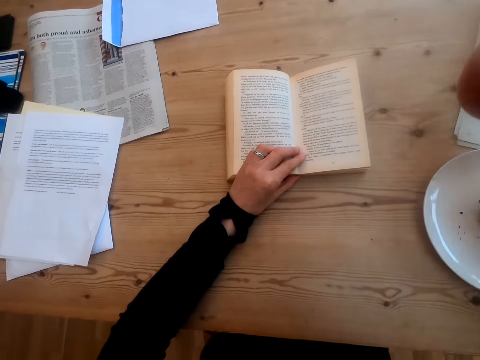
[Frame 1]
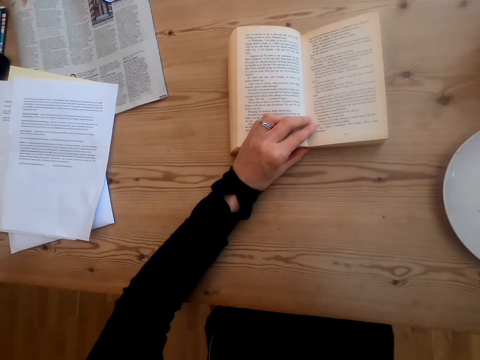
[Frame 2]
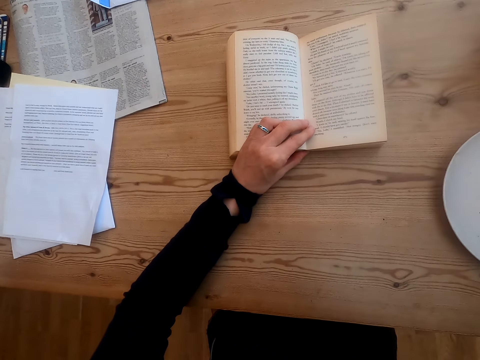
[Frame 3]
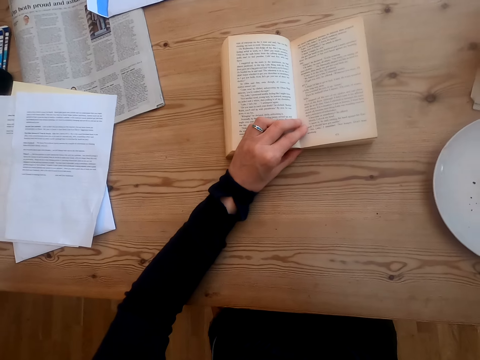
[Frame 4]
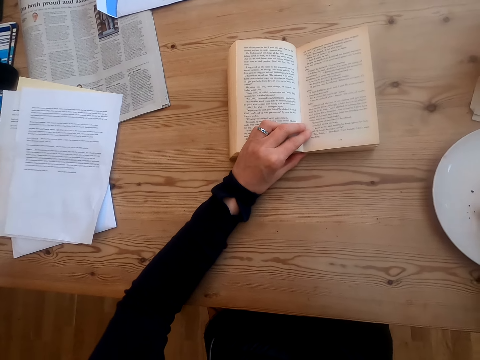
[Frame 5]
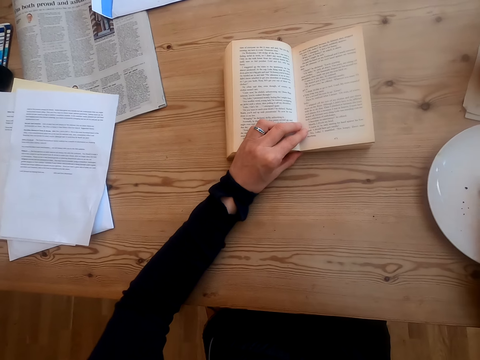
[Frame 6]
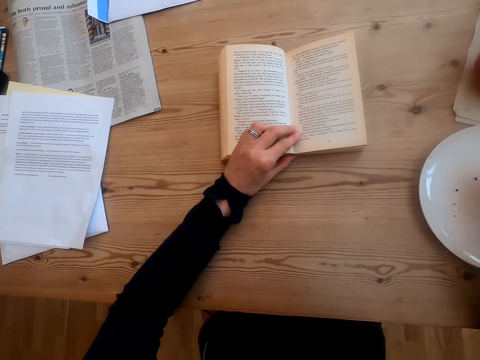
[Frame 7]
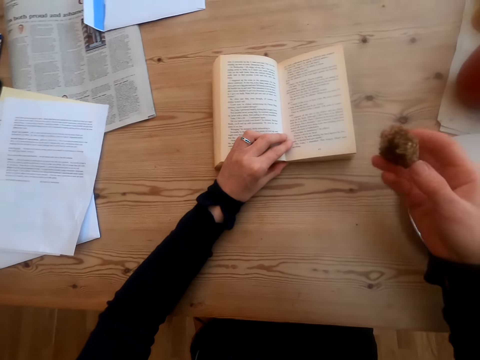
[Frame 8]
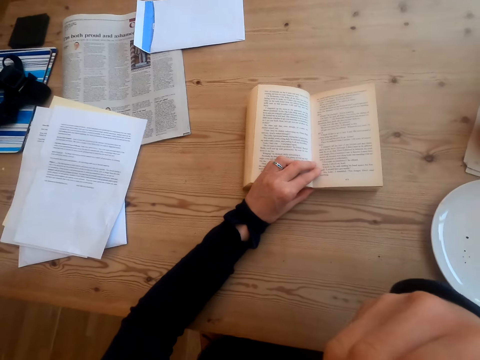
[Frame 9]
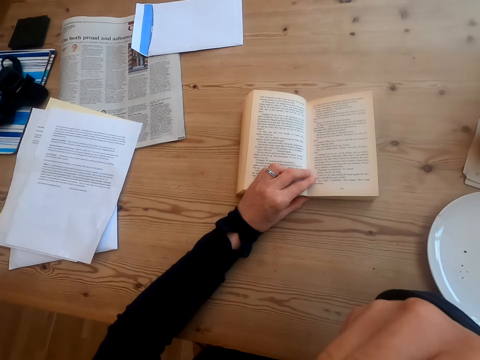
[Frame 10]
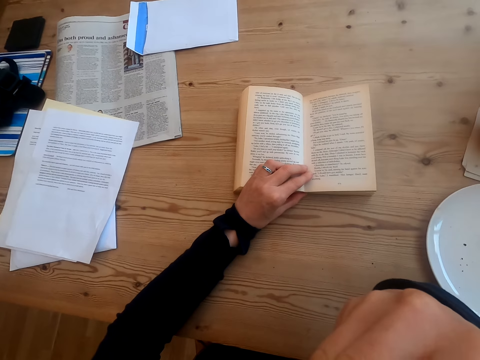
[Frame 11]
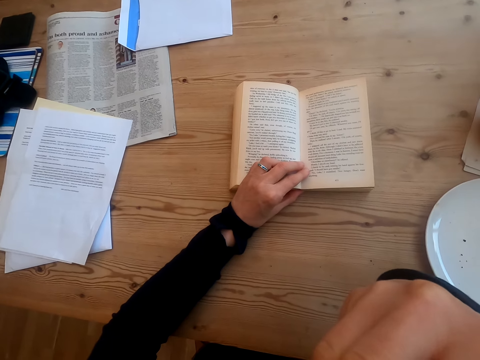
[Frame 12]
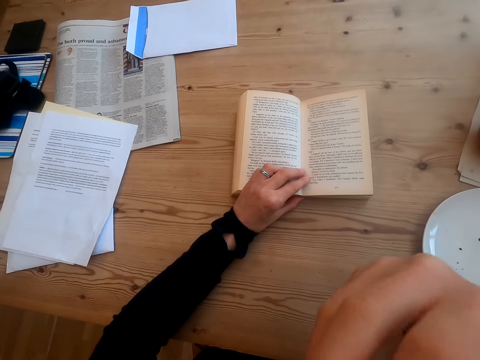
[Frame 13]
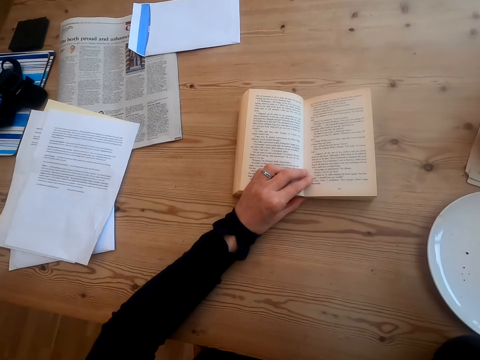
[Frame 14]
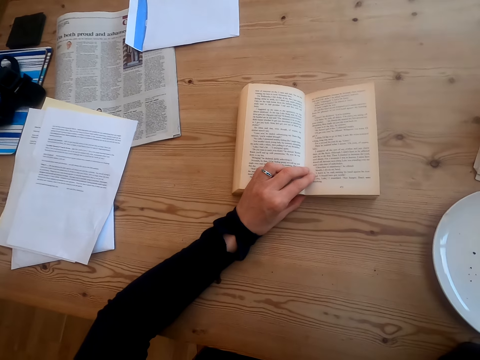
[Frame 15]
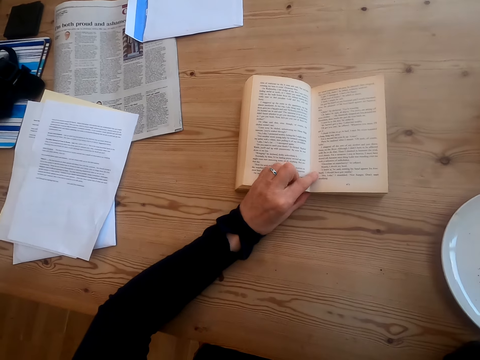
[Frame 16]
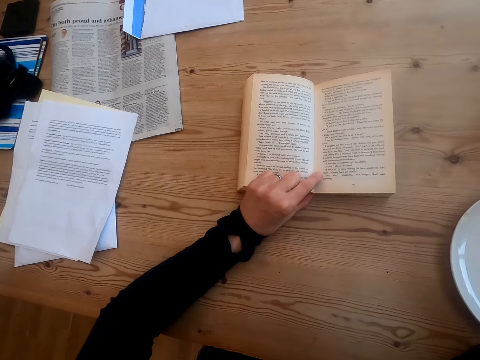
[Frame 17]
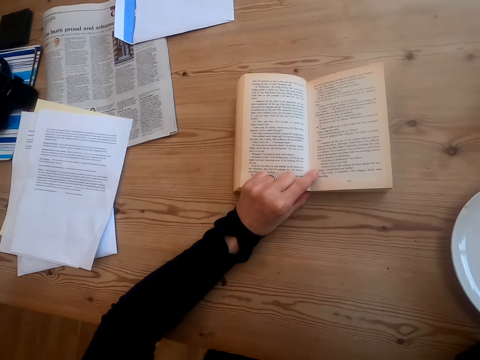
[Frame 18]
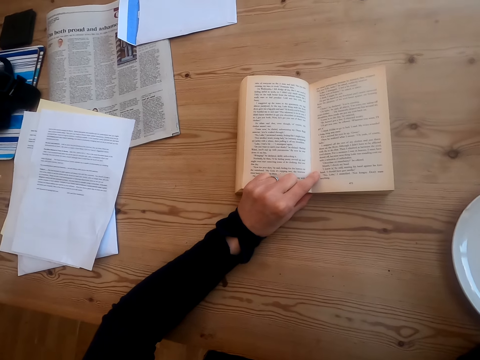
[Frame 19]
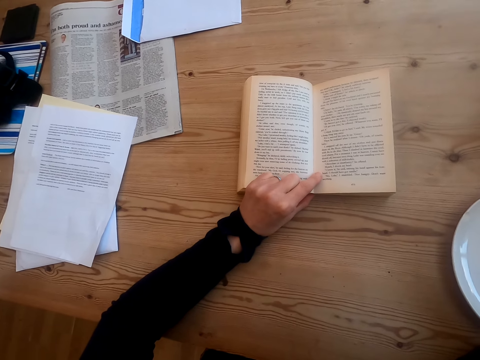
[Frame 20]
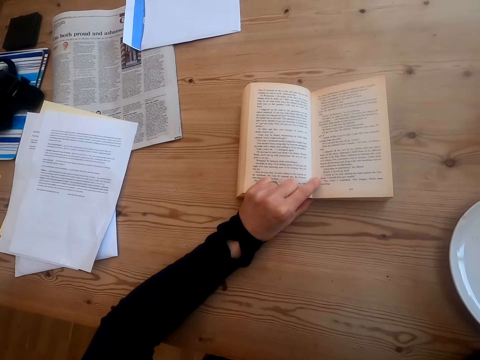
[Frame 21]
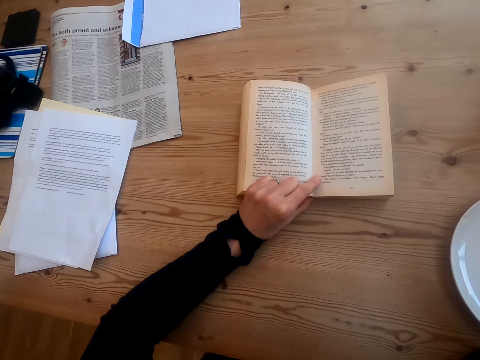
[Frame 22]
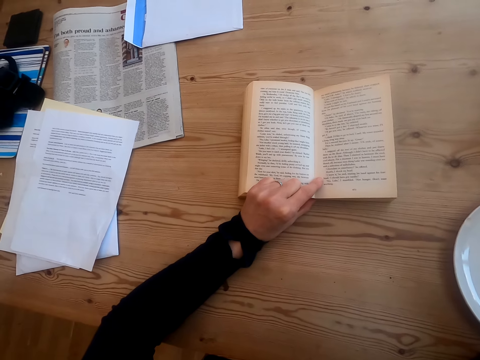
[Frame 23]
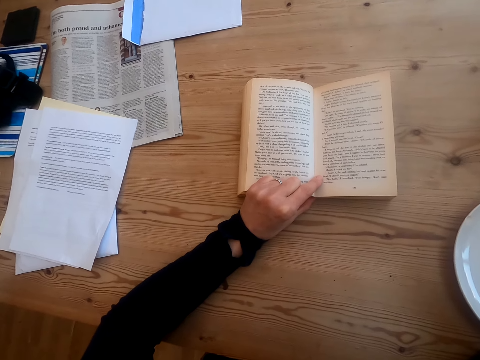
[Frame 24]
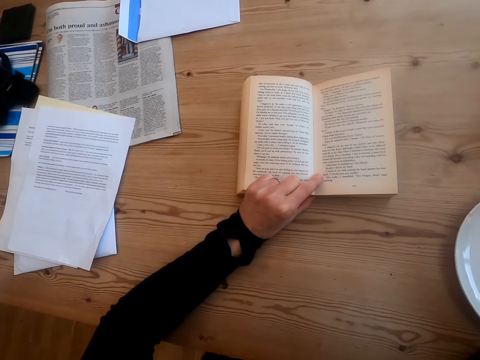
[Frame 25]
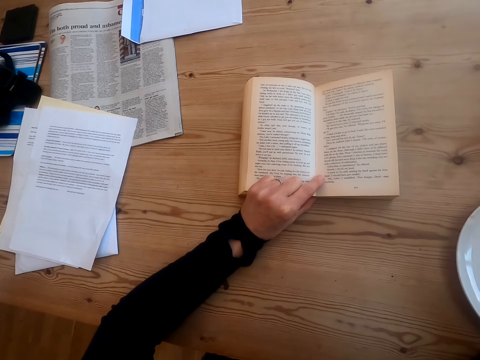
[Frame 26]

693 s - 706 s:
The camera wearer puts the cup of tea on the table. They pick up something on the plate. They eat a cookie. They bite something. They read a book.

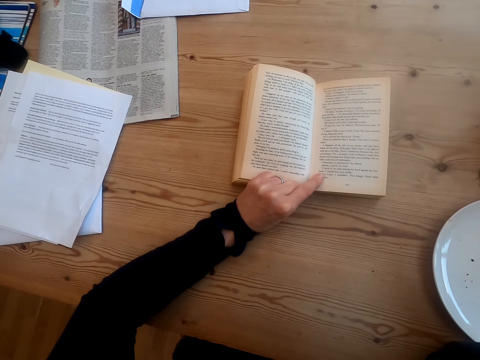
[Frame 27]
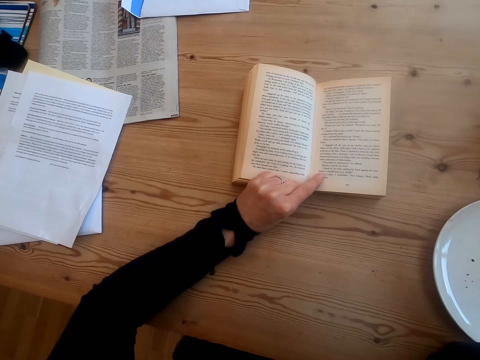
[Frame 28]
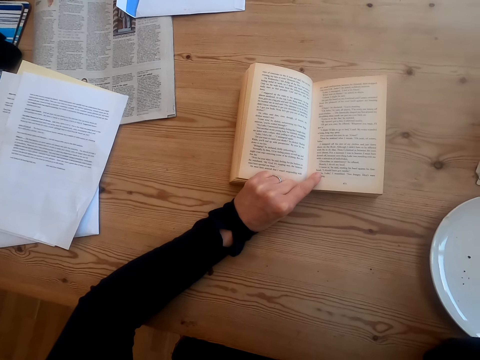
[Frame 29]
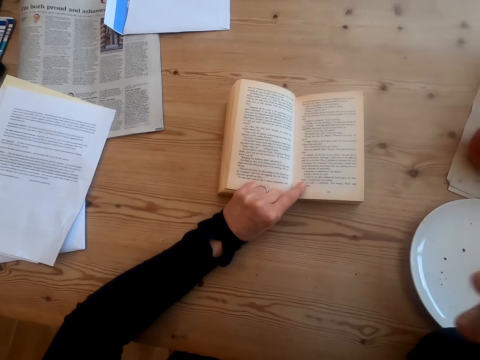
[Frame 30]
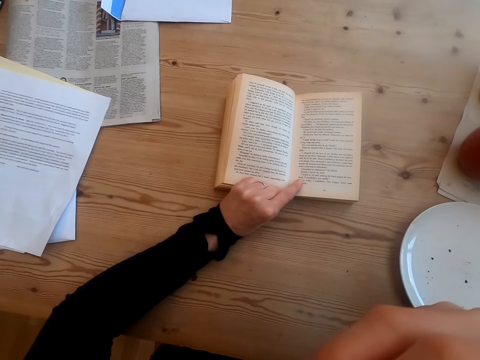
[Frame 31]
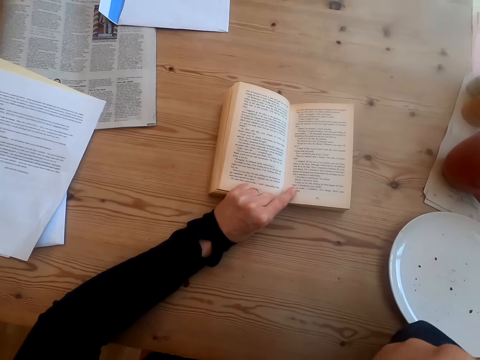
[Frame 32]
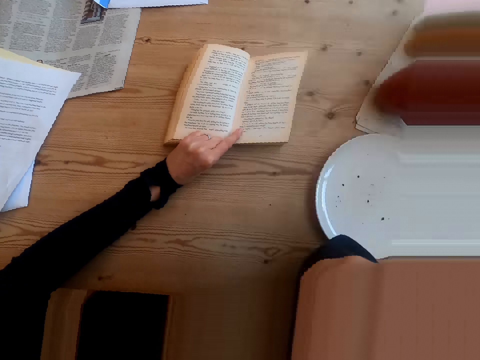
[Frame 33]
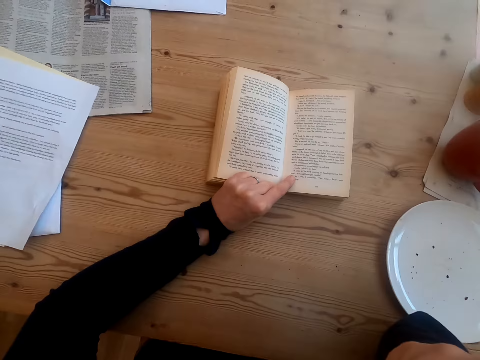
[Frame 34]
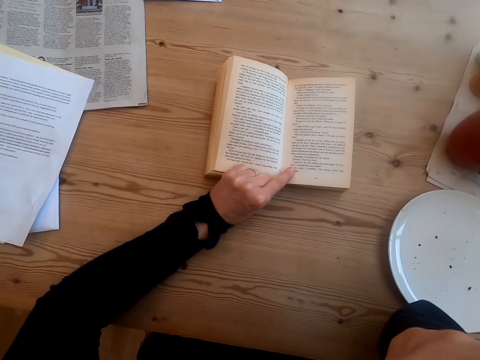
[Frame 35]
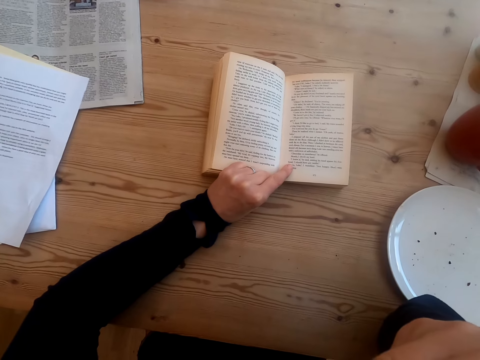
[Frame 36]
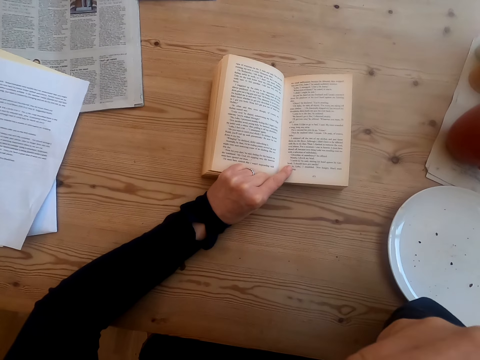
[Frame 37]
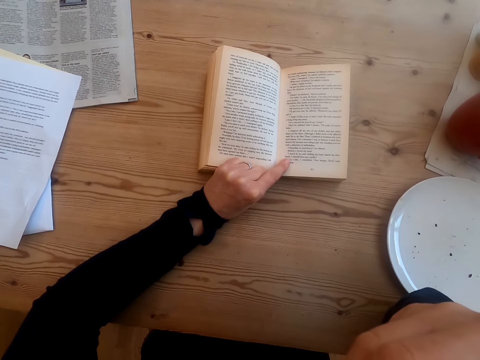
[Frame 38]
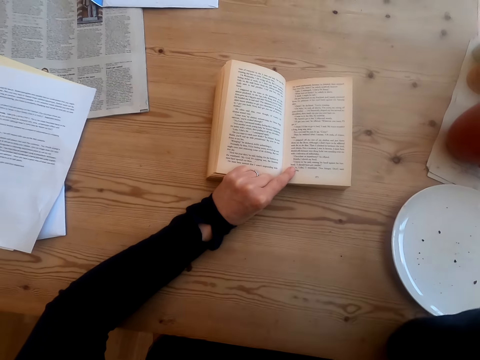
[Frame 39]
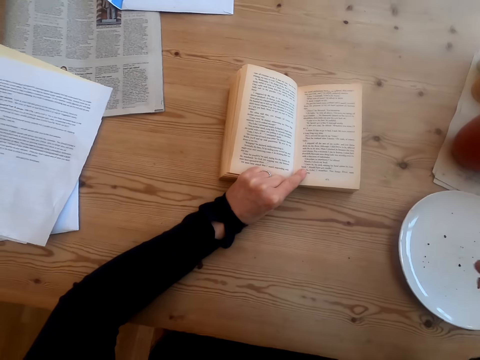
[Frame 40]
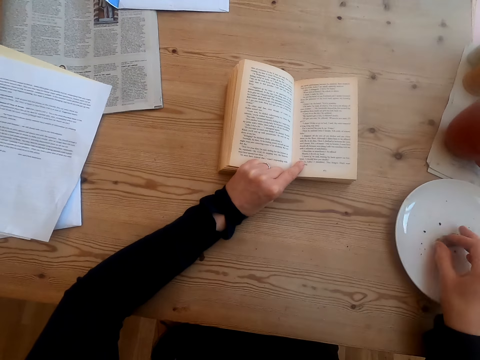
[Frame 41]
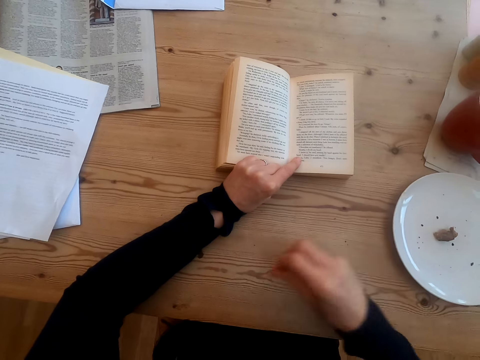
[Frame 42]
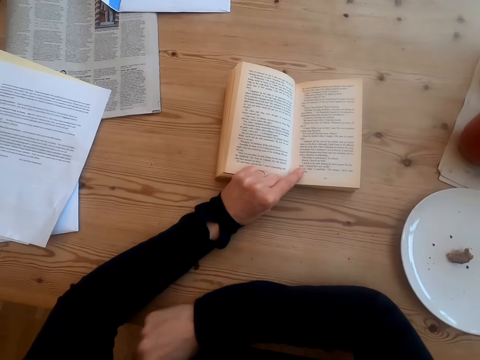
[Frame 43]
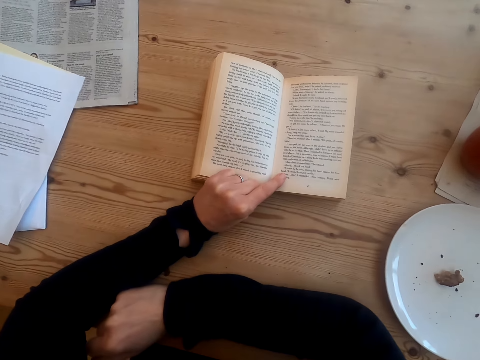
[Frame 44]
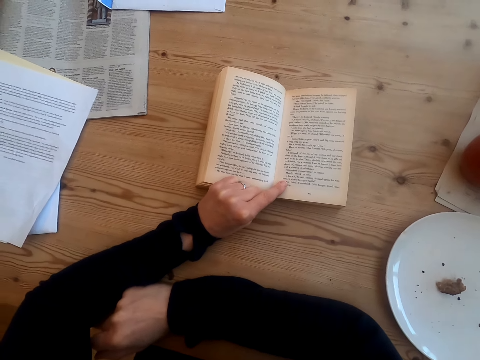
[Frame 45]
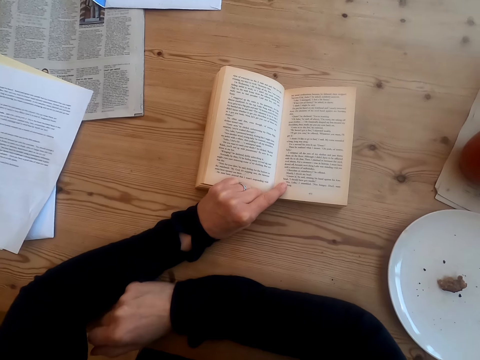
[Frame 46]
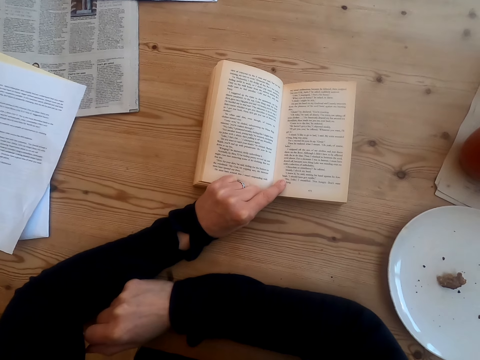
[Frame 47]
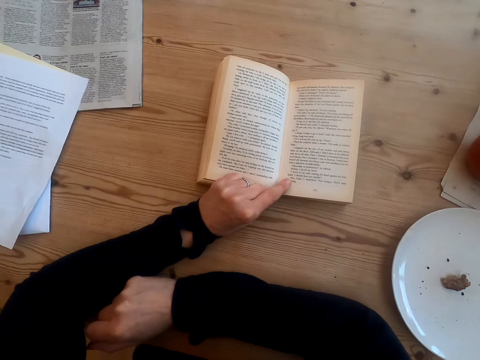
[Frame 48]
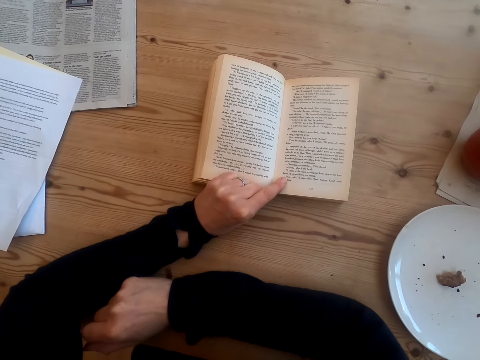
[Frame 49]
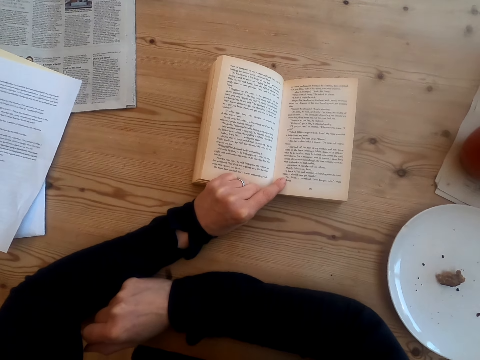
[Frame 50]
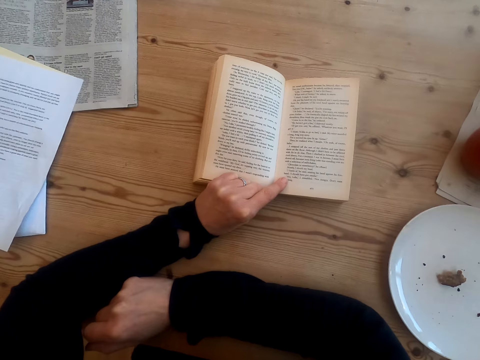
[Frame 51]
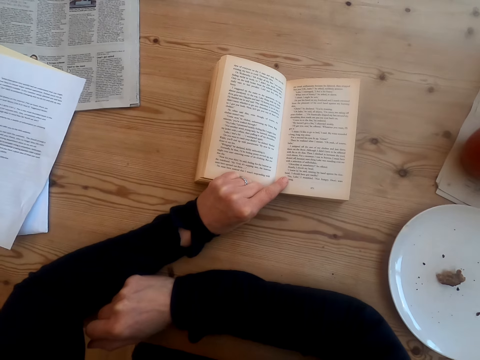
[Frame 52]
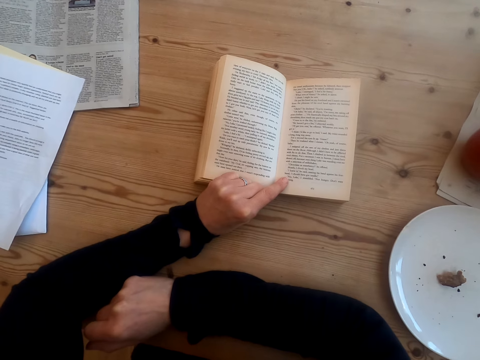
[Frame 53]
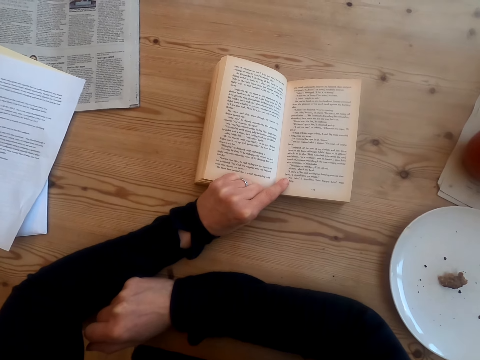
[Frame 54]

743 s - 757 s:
The camera wearer eats a cookie. They bite something. They read a book. They put something on the plate. They place a hand on the table. They read the book.
